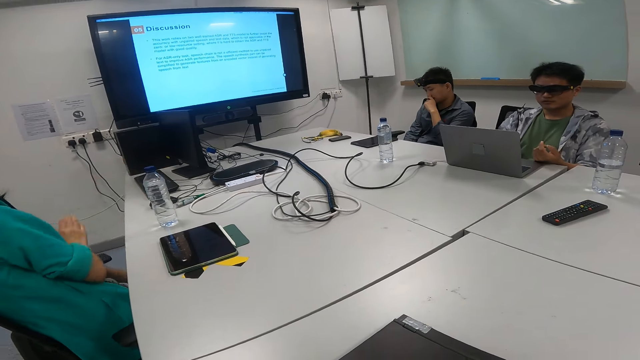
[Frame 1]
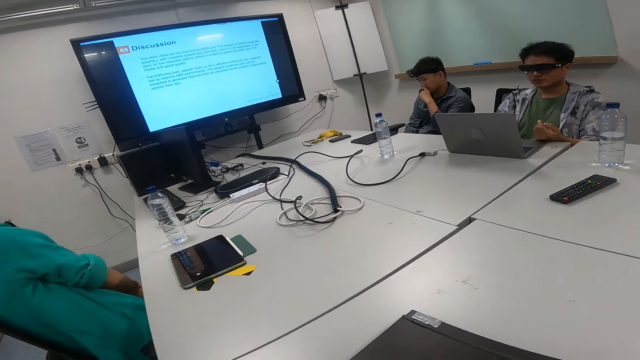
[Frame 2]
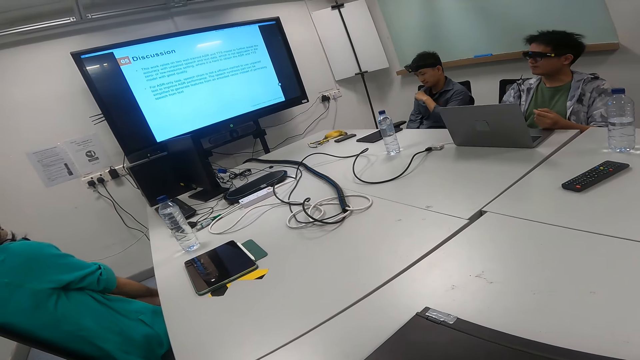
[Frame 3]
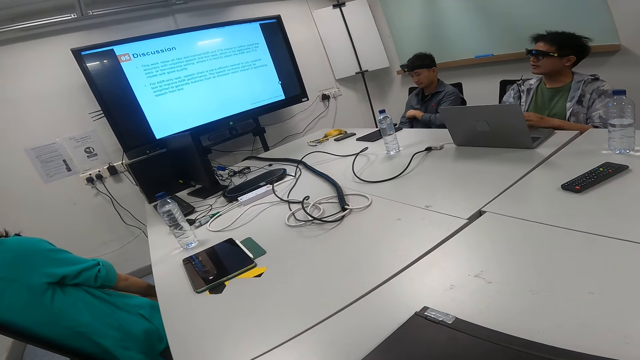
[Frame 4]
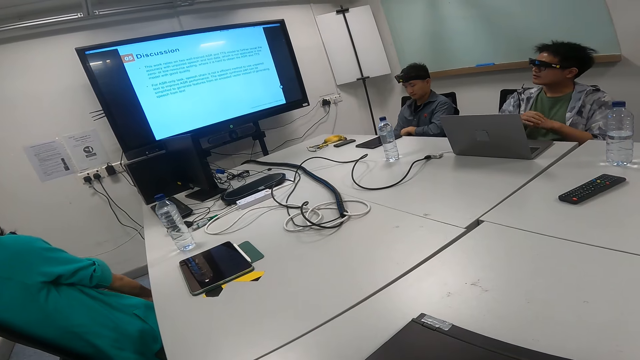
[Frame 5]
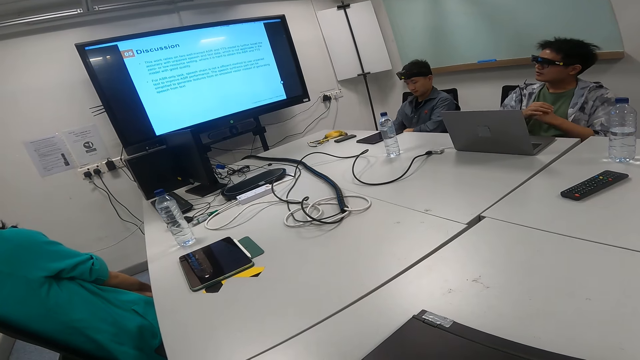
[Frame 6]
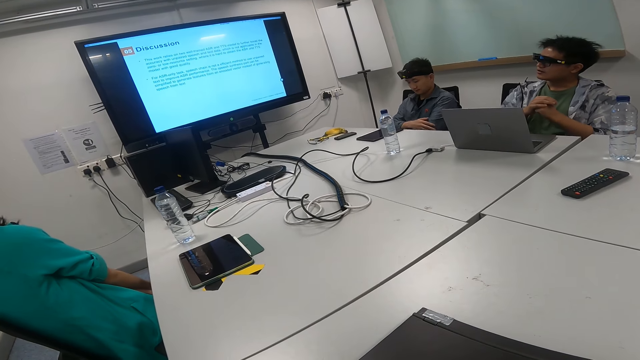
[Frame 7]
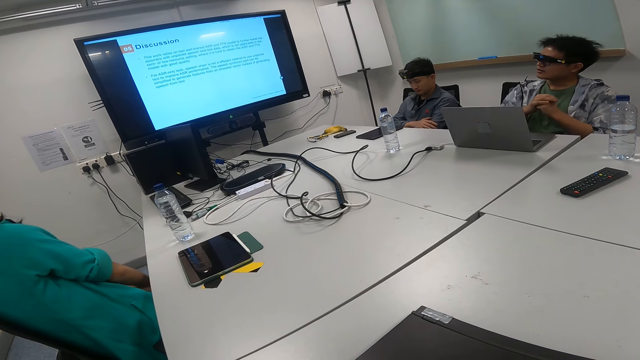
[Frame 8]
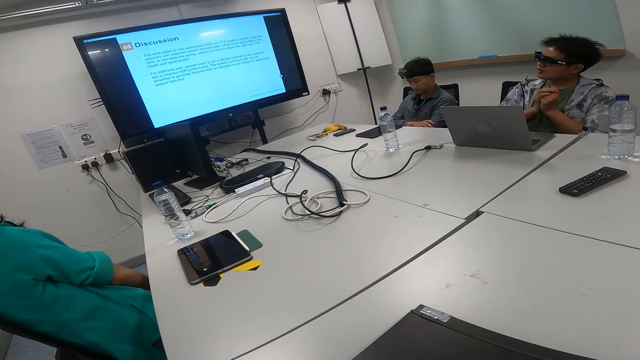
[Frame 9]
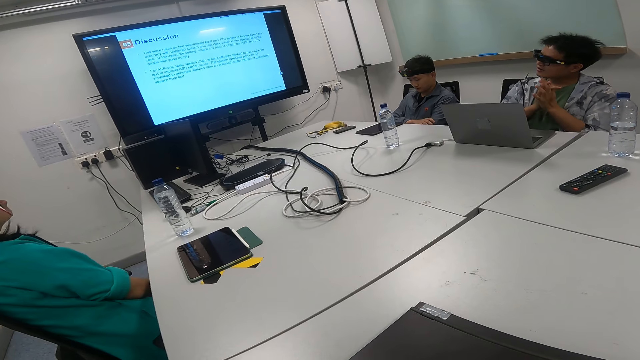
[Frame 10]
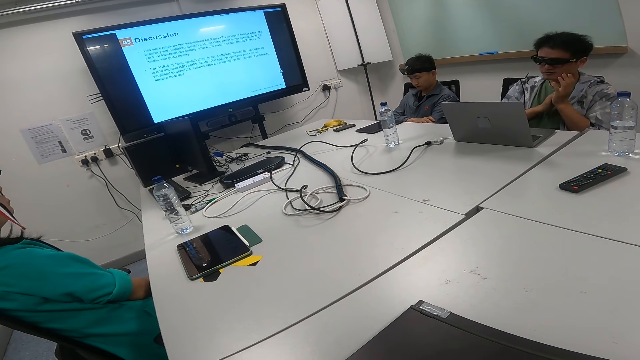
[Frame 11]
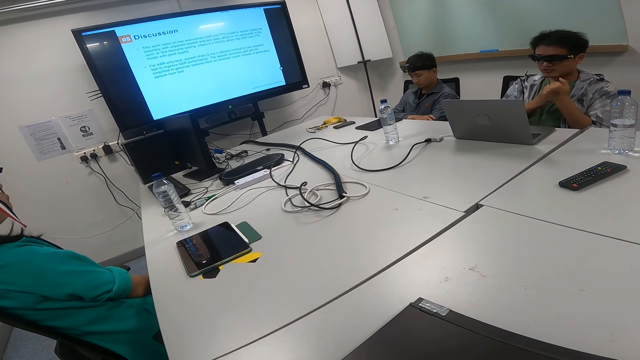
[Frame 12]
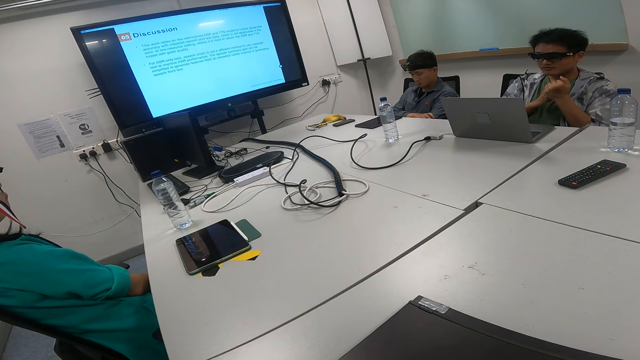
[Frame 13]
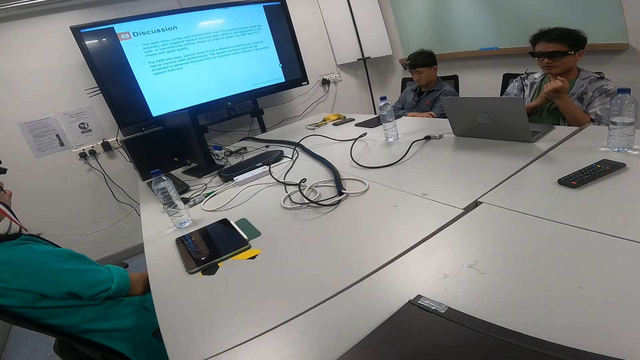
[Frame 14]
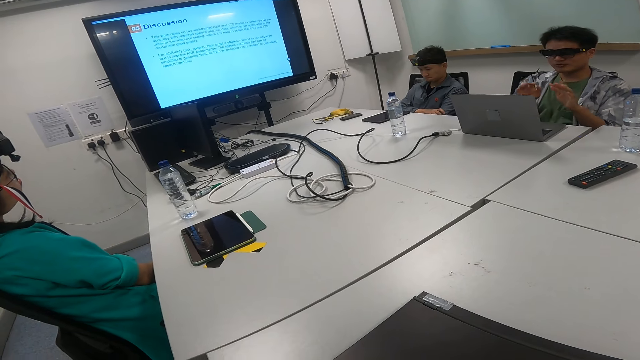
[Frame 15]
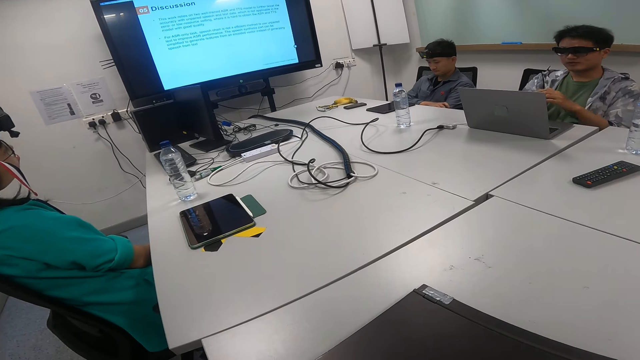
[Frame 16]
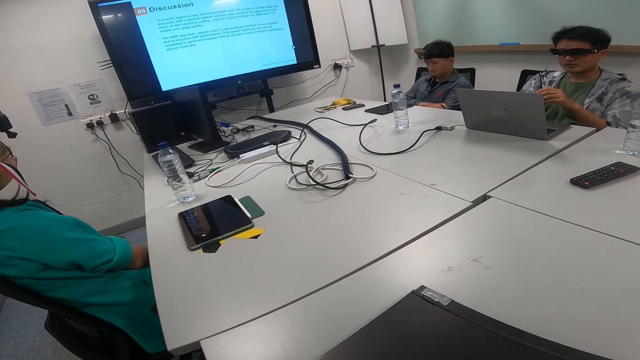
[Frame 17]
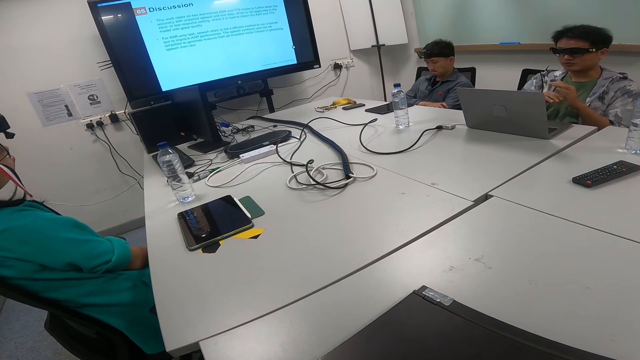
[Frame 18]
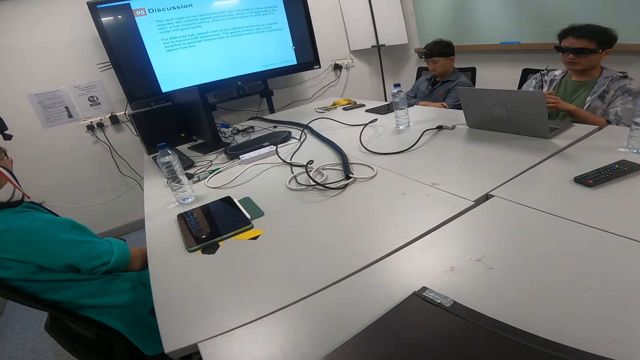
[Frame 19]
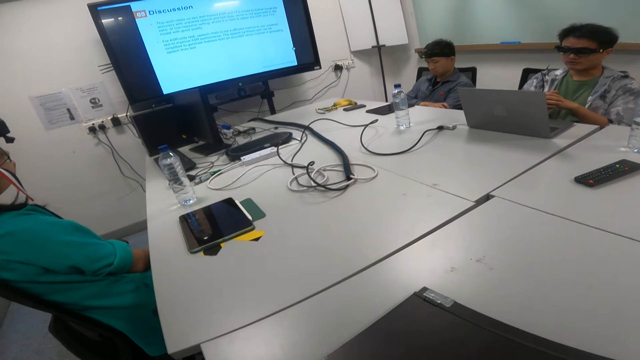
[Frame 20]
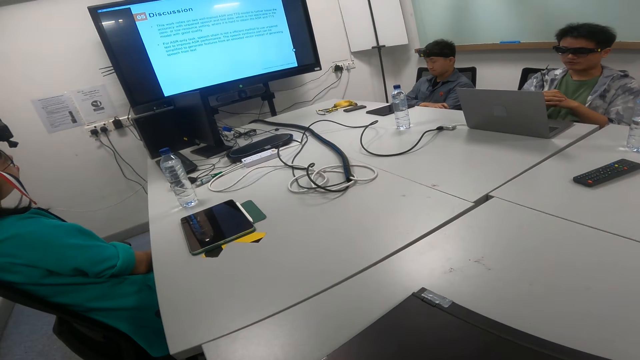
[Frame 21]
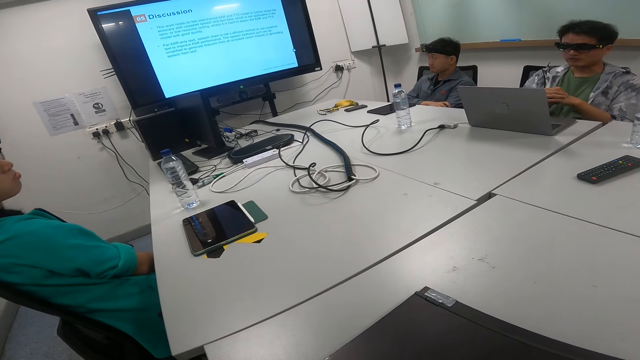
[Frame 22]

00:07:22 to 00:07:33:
A man looks at the television screen. The man looks at the laptop.

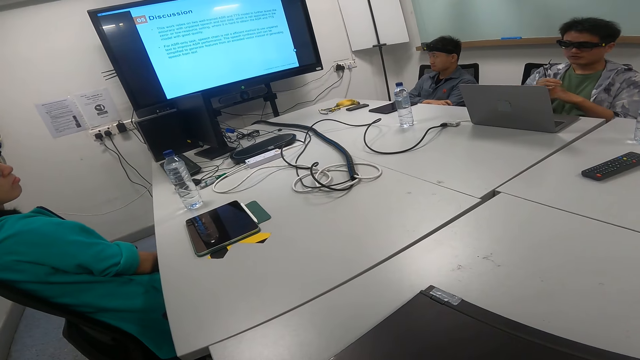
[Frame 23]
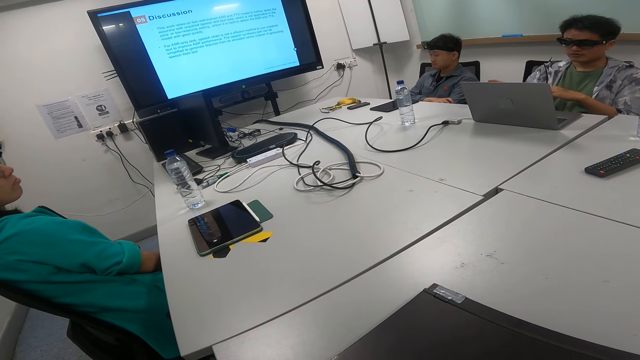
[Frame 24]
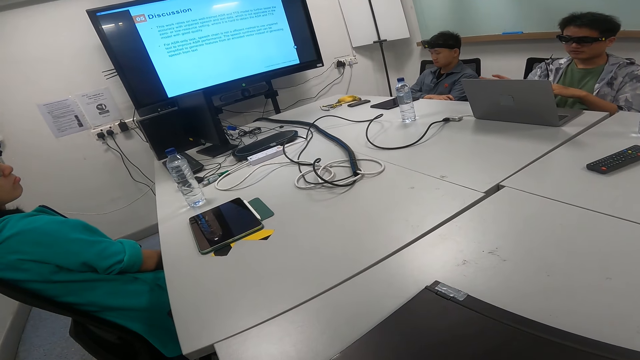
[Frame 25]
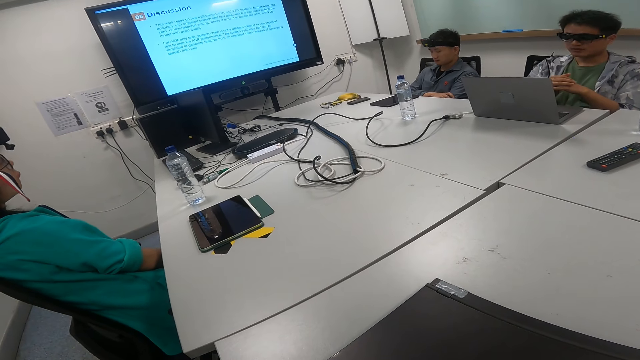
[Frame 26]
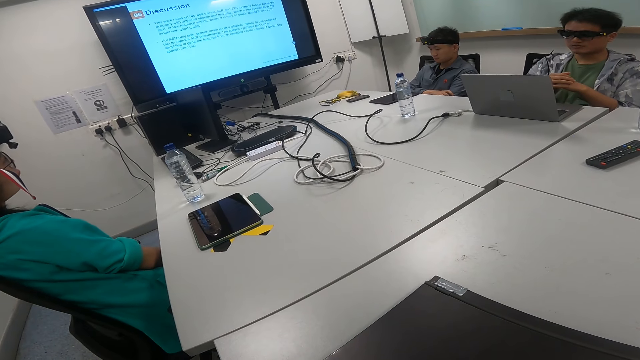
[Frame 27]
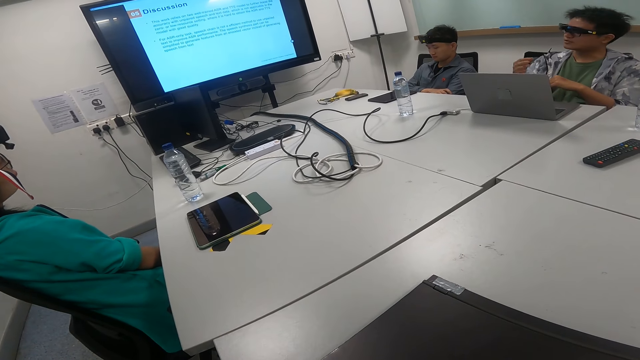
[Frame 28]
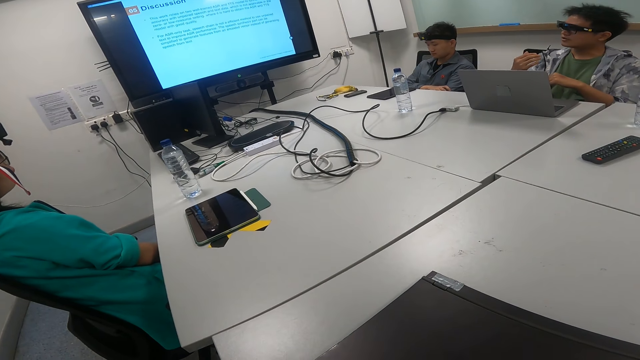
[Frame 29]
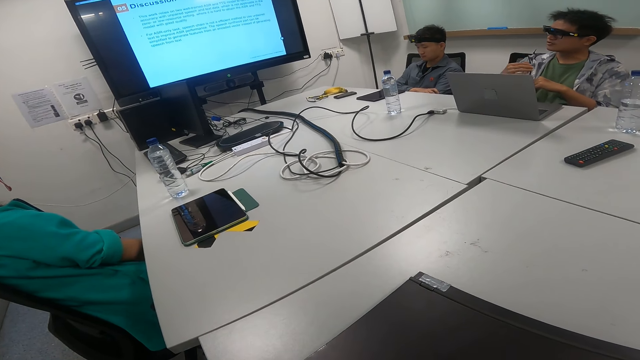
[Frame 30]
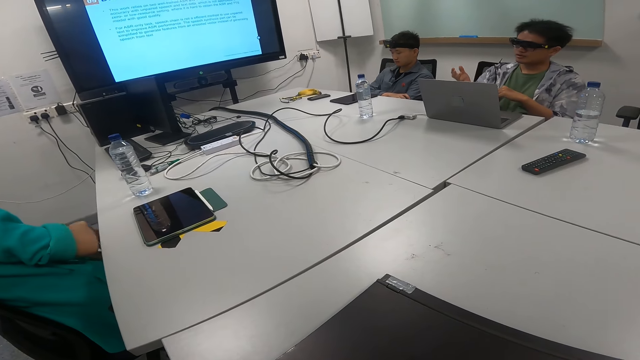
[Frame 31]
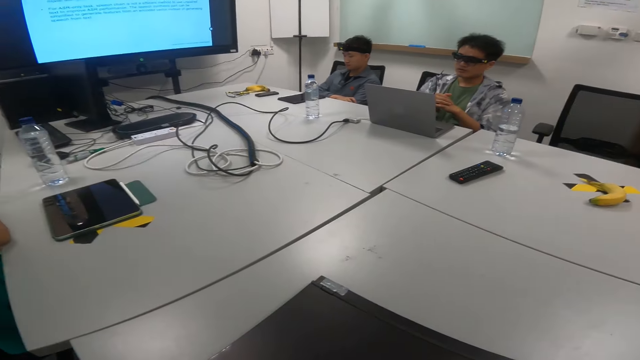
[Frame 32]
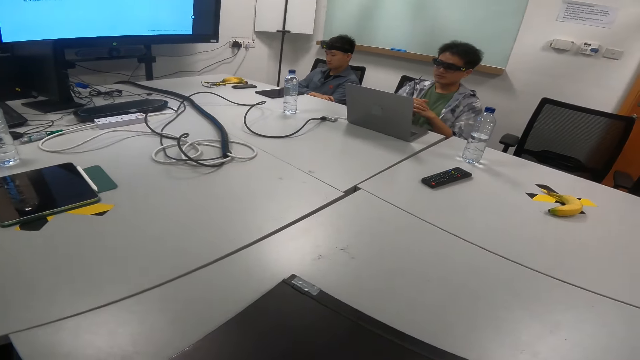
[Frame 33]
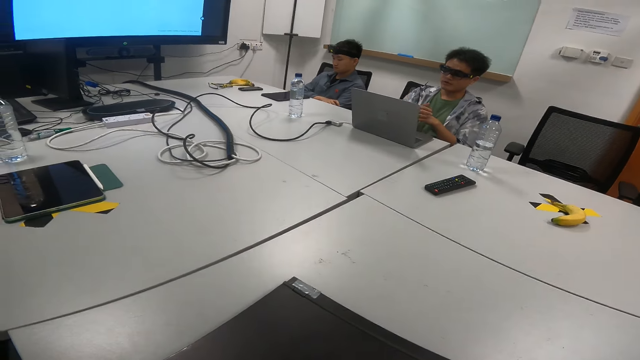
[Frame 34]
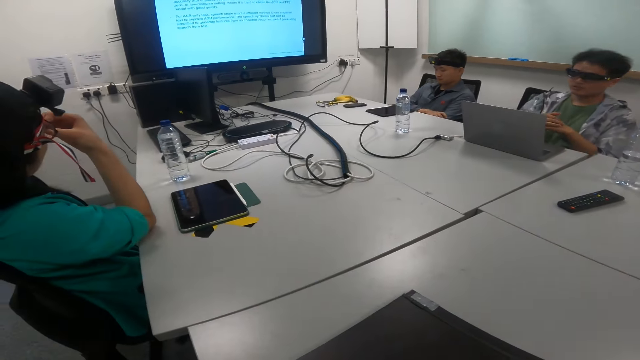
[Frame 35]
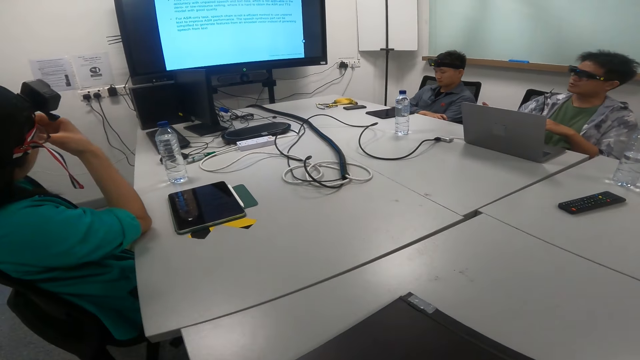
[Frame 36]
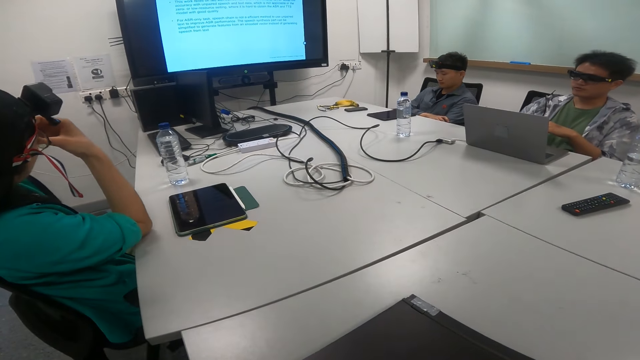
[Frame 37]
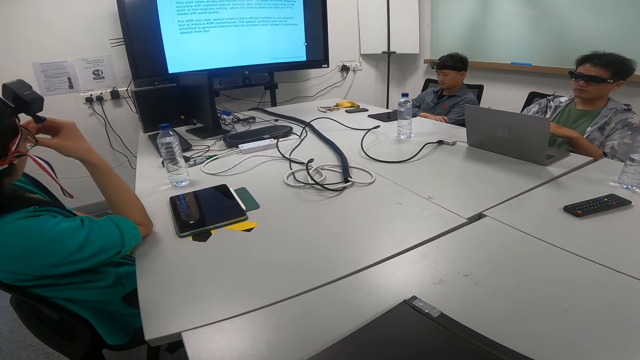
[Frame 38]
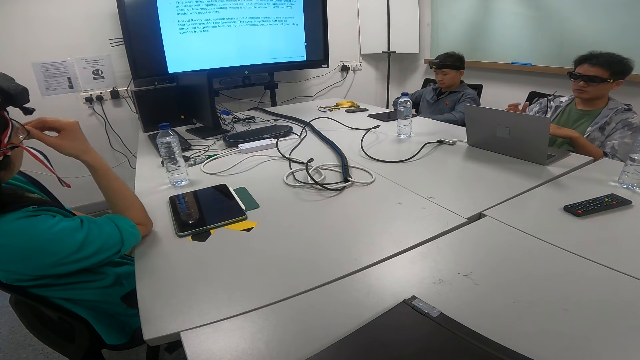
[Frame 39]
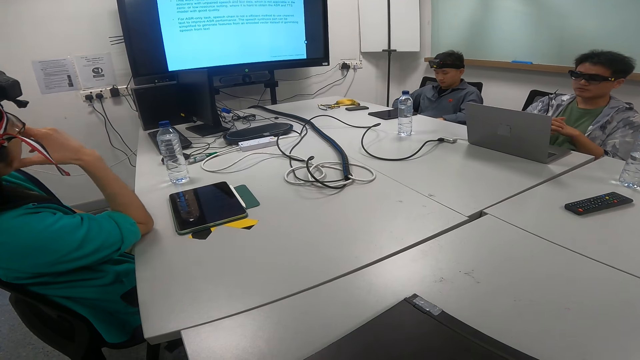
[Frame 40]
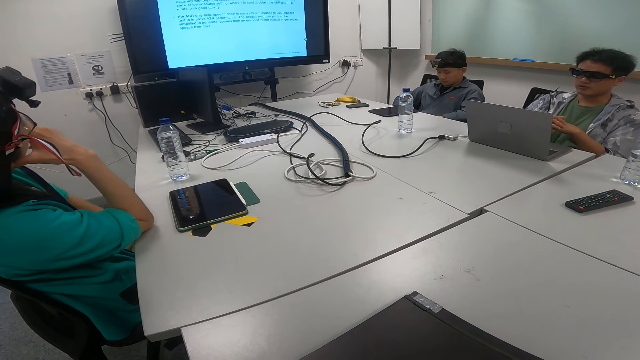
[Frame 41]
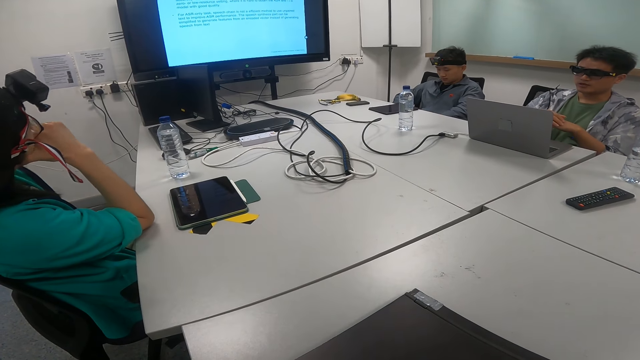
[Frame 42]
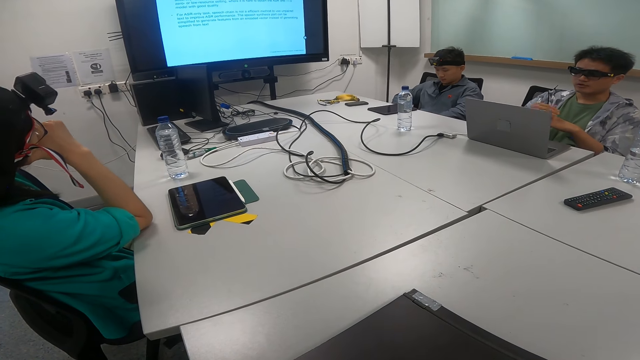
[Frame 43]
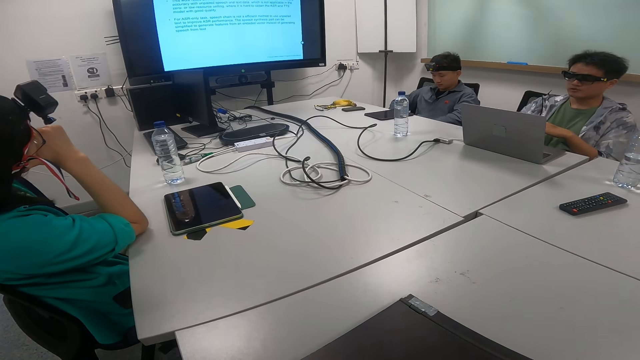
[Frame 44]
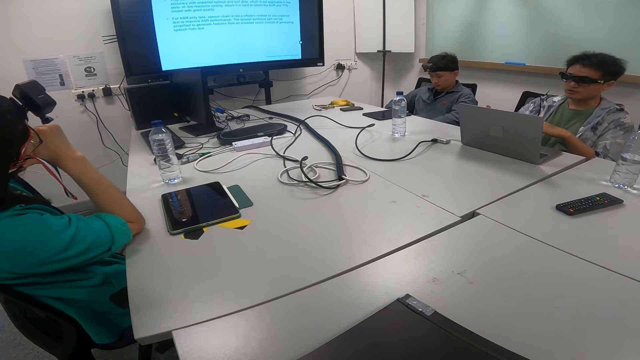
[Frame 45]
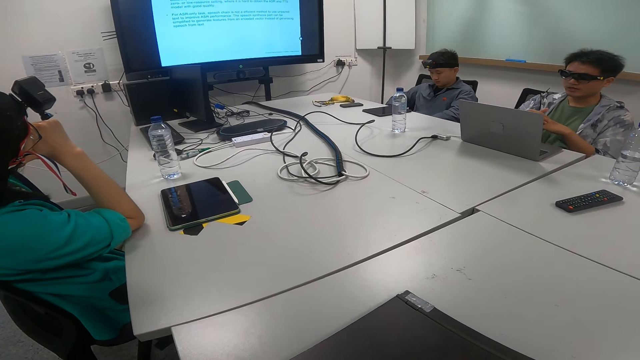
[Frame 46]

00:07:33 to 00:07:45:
A man looks at the television screen. The camera wearer looks at the man. The man looks at the laptop. The camera wearer looks at the television screen. The man looks at the television screen and looks at the laptop.
